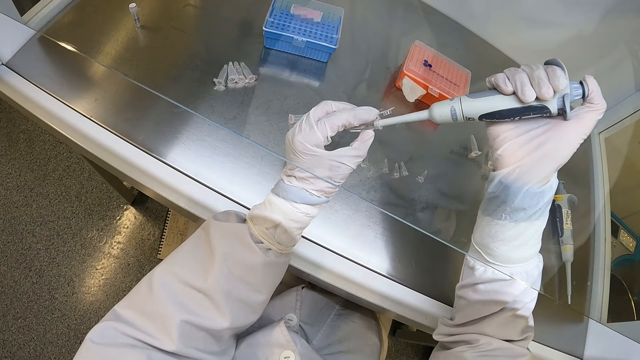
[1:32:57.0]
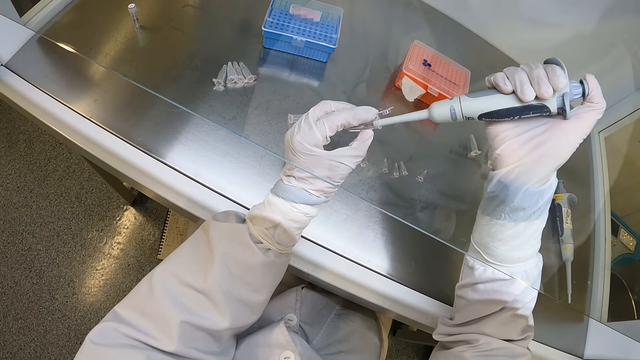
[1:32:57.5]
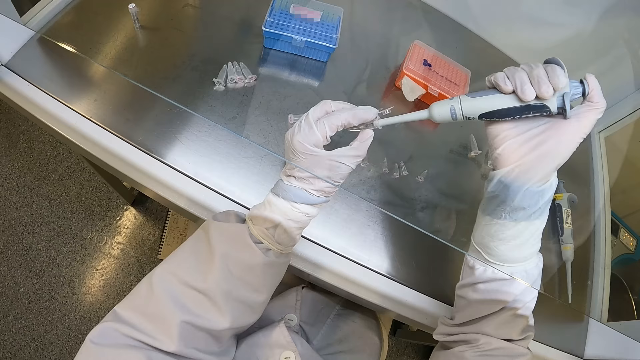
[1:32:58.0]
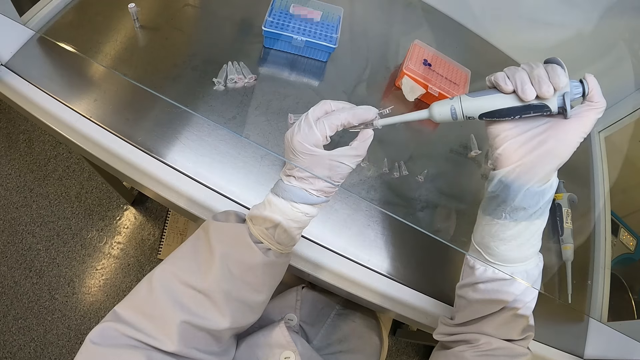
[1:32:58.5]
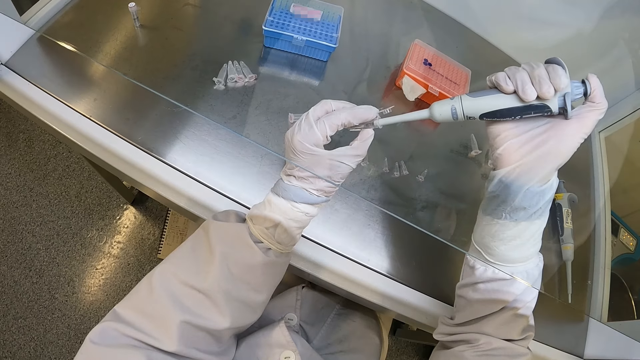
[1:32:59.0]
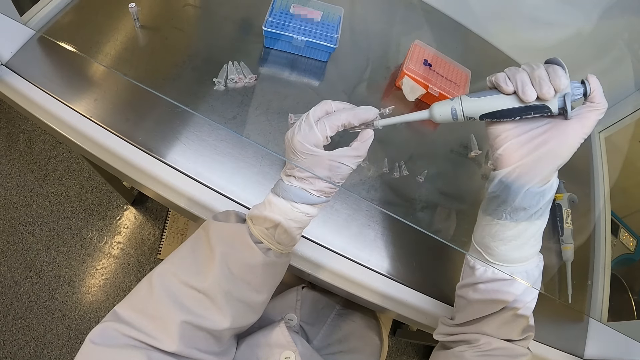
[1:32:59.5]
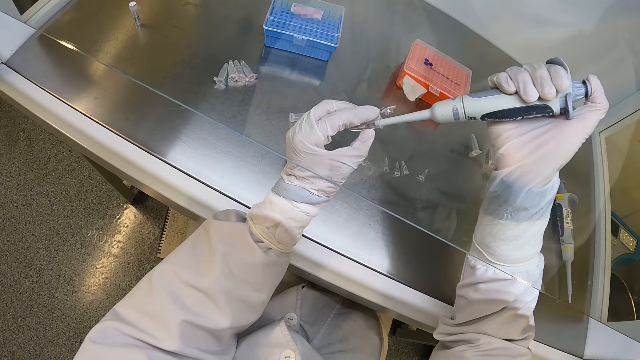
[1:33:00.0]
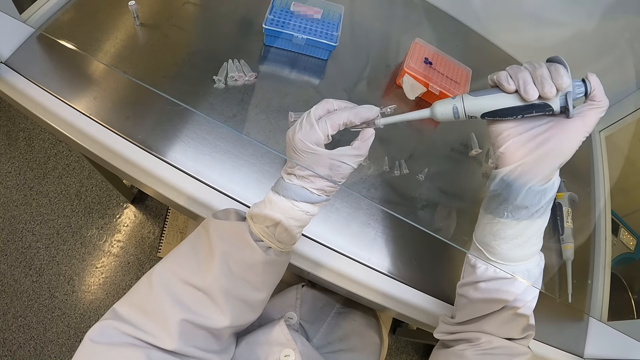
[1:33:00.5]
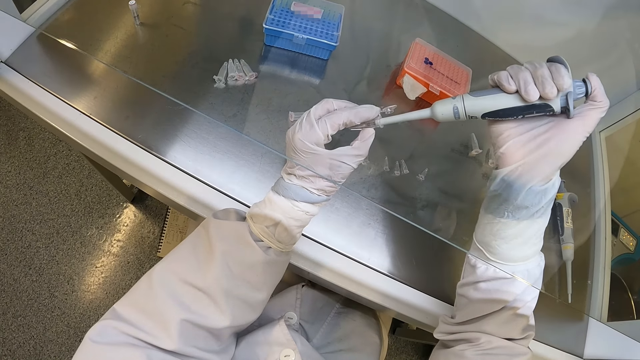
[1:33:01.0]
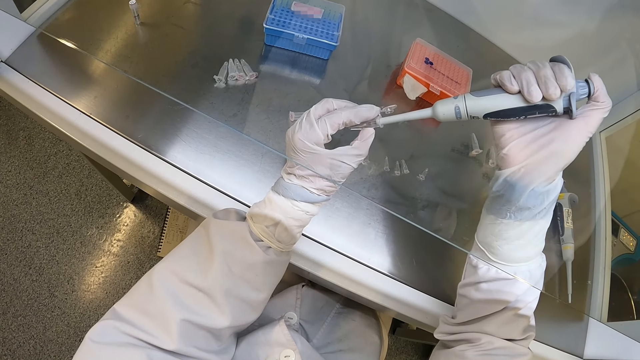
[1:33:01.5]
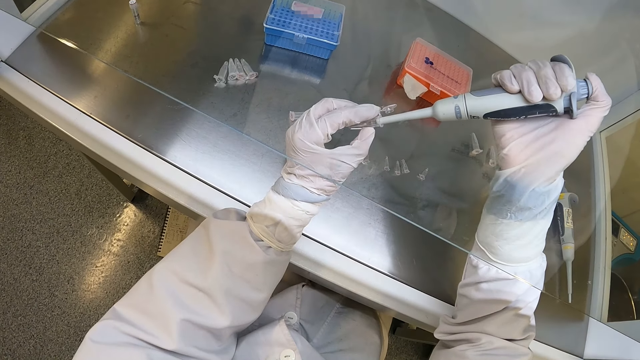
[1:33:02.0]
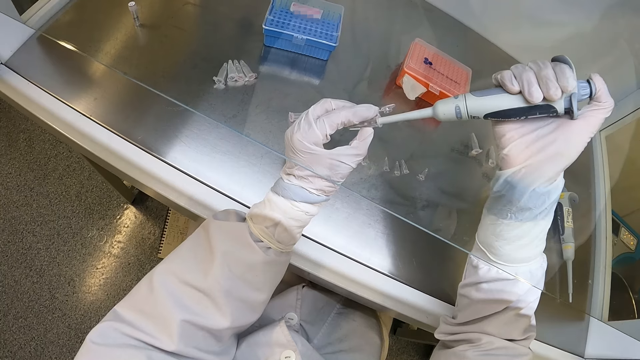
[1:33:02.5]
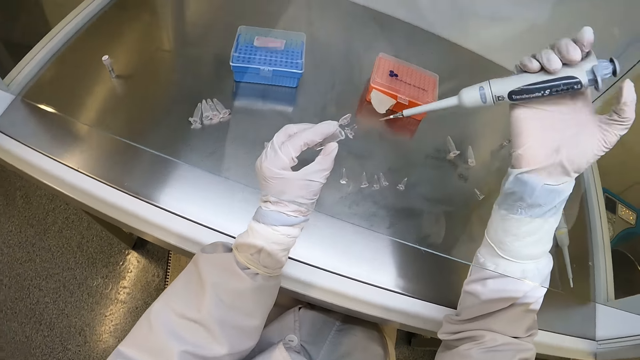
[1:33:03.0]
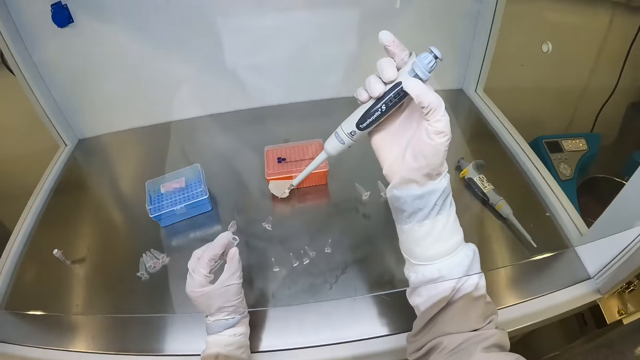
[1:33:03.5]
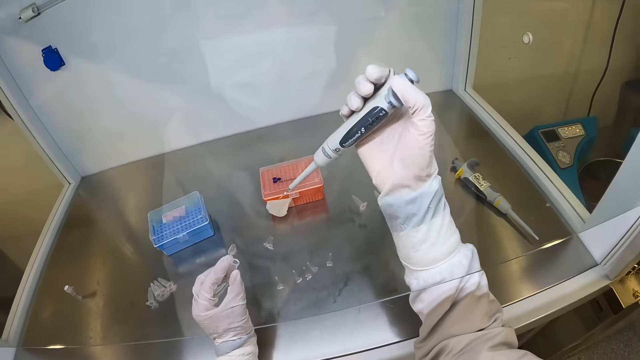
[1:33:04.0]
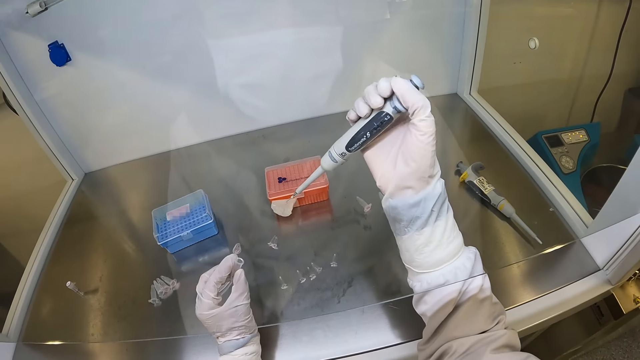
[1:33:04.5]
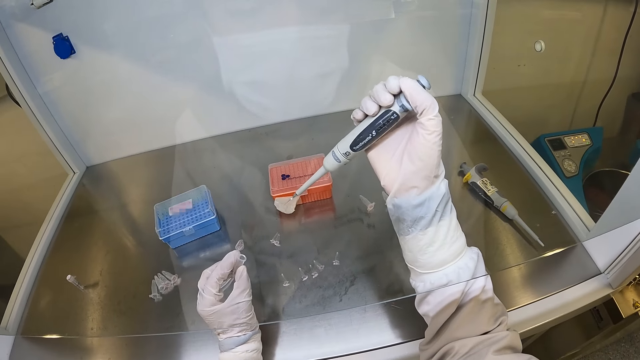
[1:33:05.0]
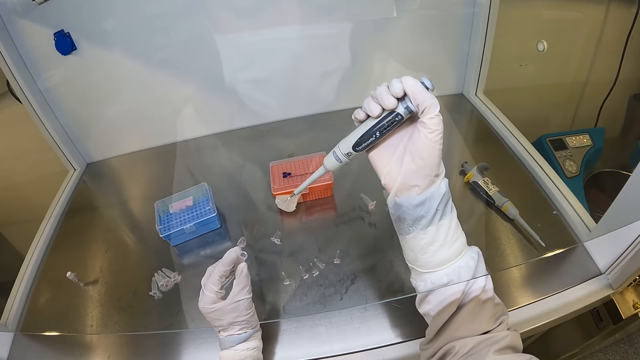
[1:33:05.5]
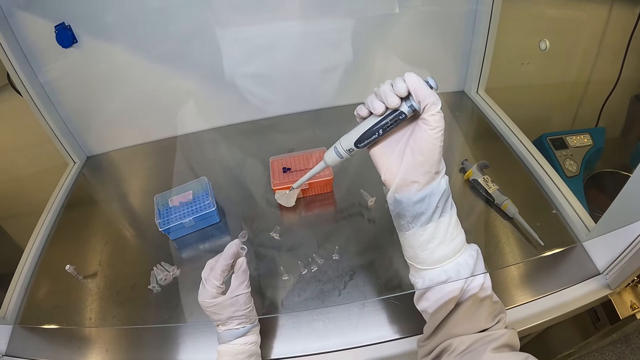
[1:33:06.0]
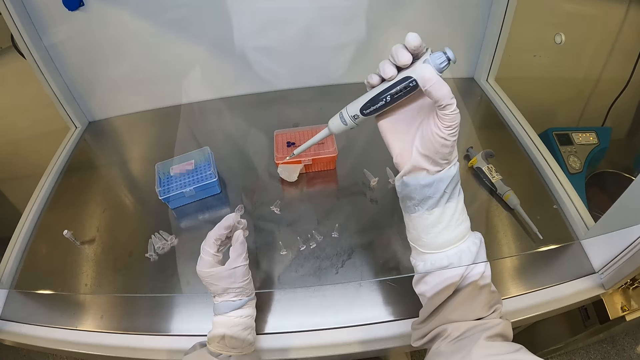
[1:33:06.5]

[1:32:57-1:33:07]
The camera wearer removes the pipette or micropipette in his right hand from the plastic container or microtube in his left hand. He holds the microtube. He adjusts the plunger of the pipette with his right hand. He holds the microtube again.

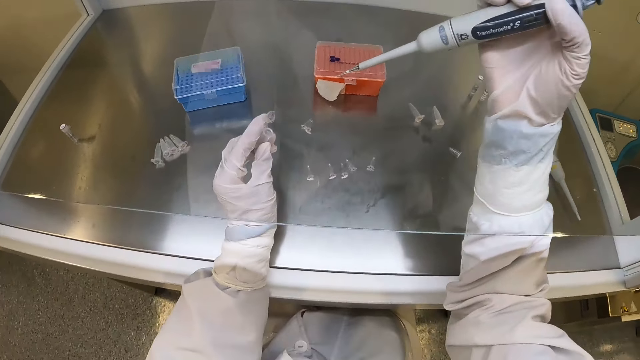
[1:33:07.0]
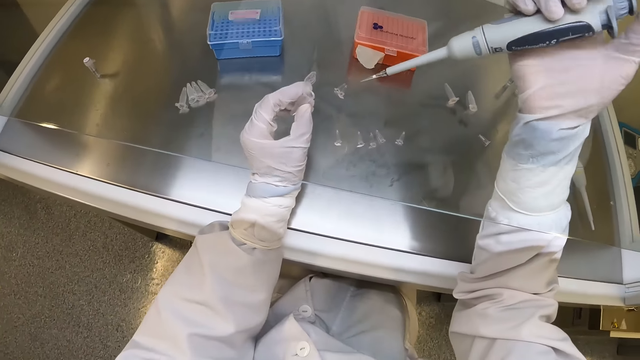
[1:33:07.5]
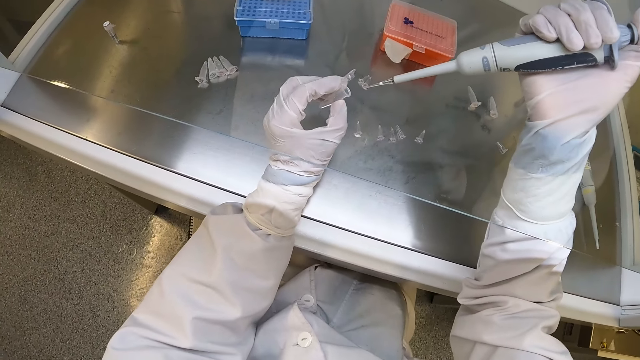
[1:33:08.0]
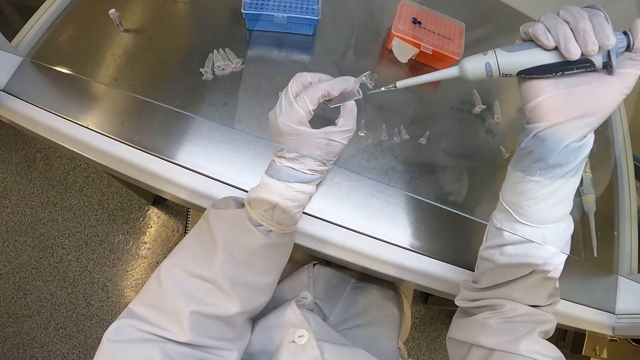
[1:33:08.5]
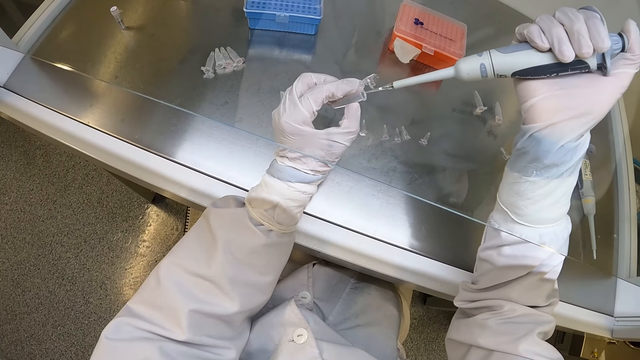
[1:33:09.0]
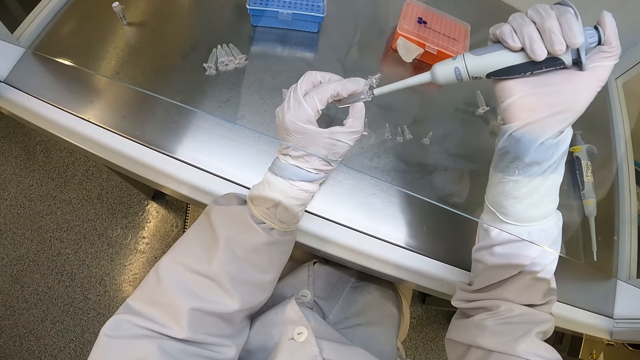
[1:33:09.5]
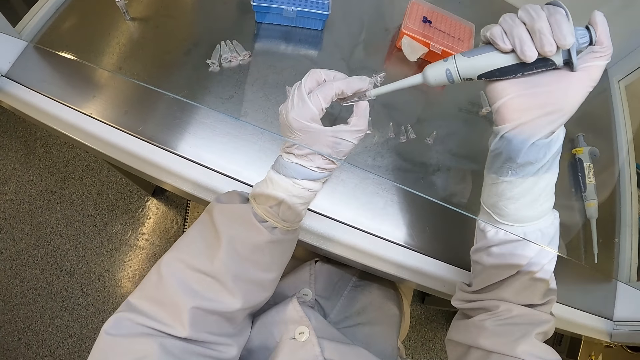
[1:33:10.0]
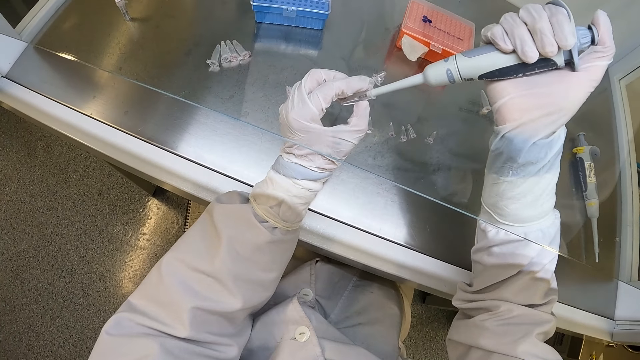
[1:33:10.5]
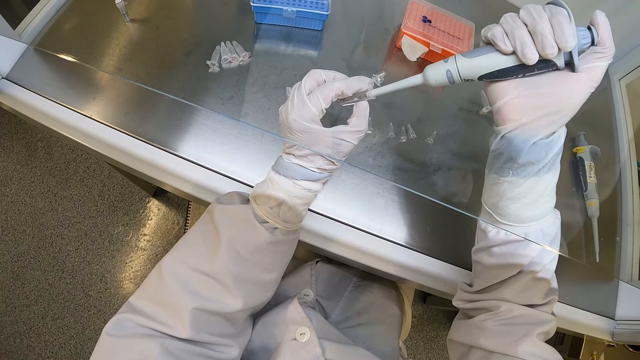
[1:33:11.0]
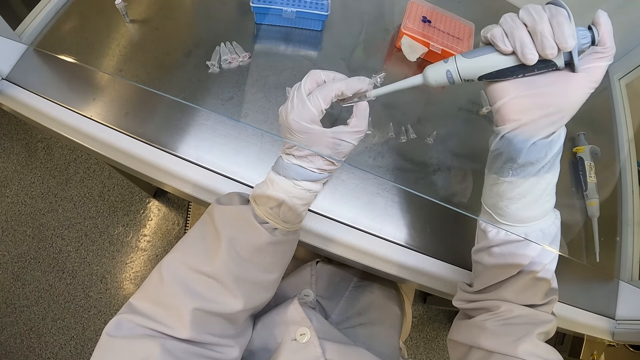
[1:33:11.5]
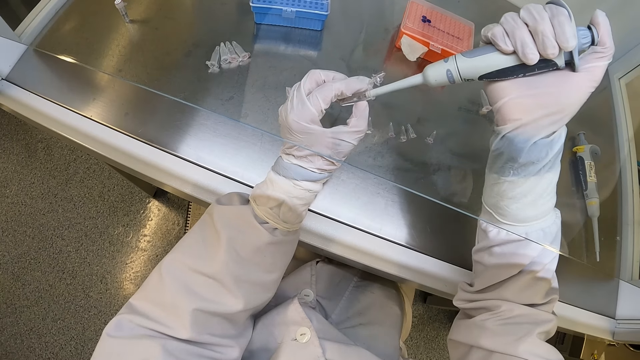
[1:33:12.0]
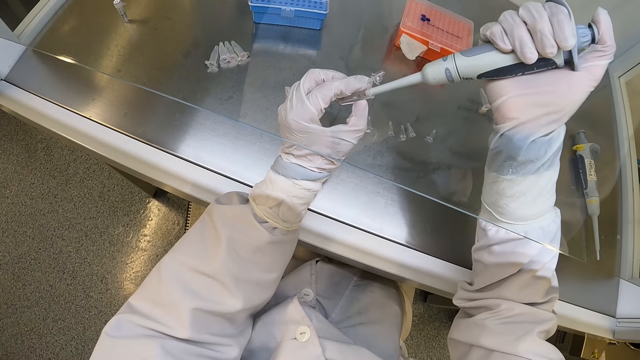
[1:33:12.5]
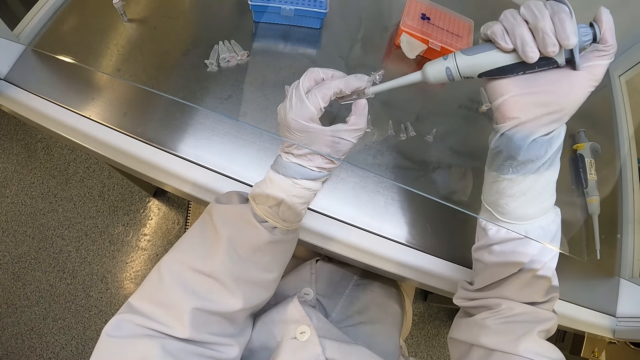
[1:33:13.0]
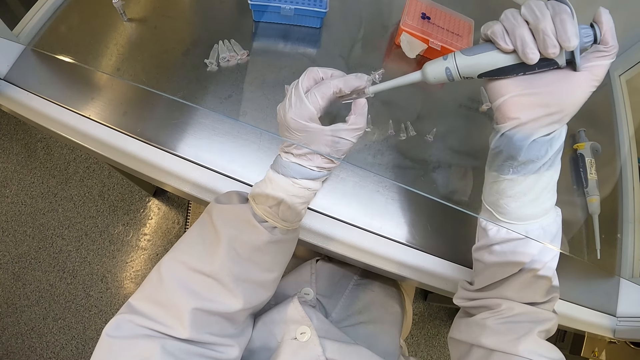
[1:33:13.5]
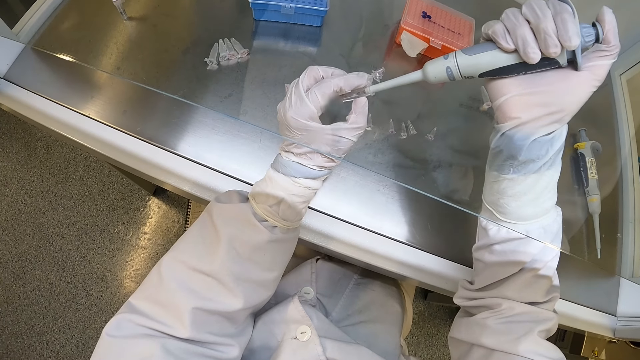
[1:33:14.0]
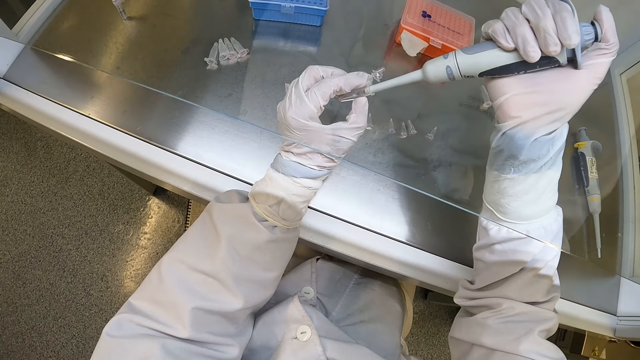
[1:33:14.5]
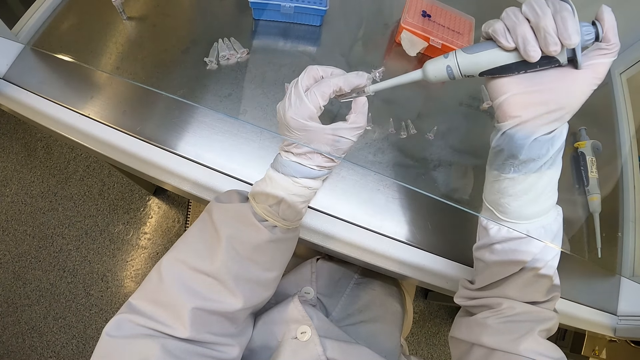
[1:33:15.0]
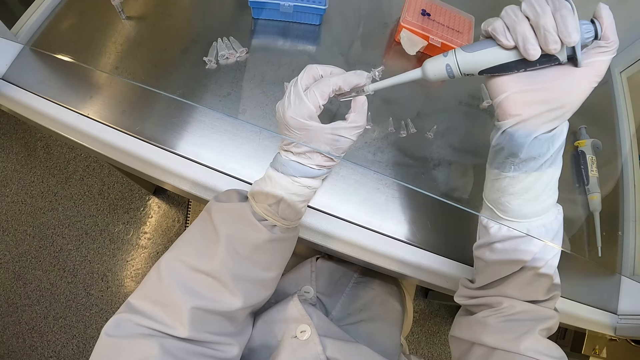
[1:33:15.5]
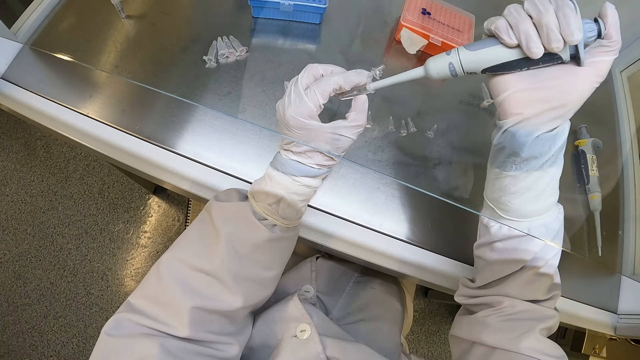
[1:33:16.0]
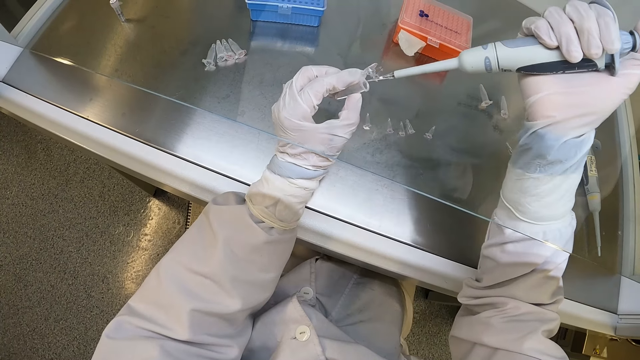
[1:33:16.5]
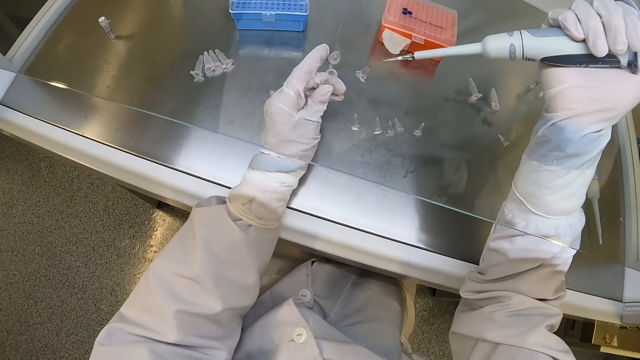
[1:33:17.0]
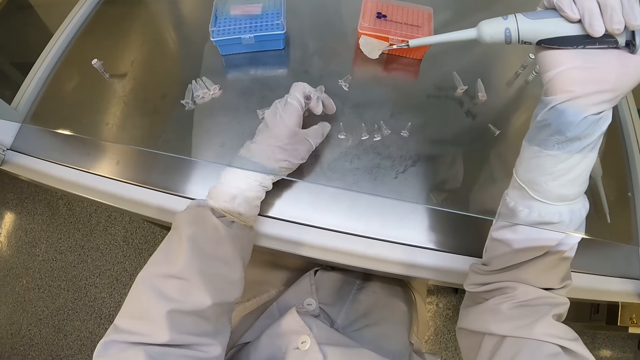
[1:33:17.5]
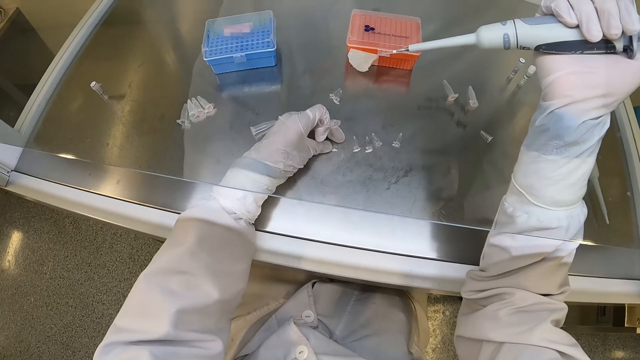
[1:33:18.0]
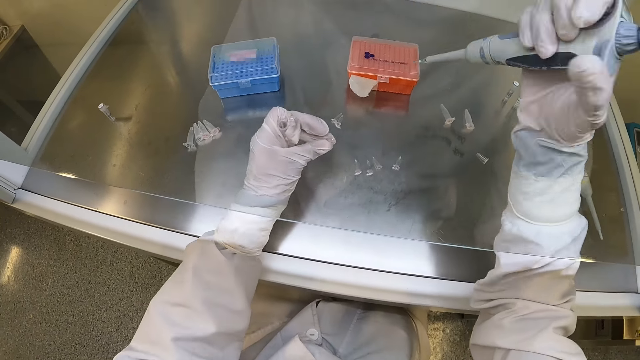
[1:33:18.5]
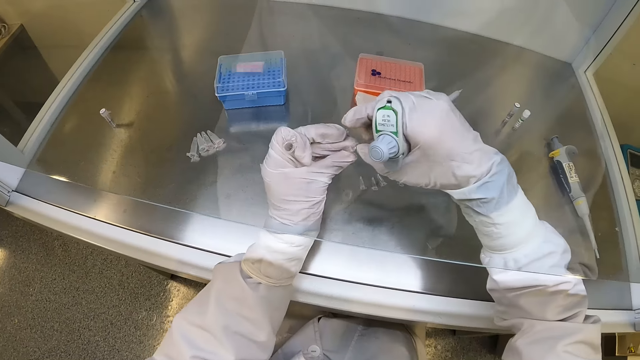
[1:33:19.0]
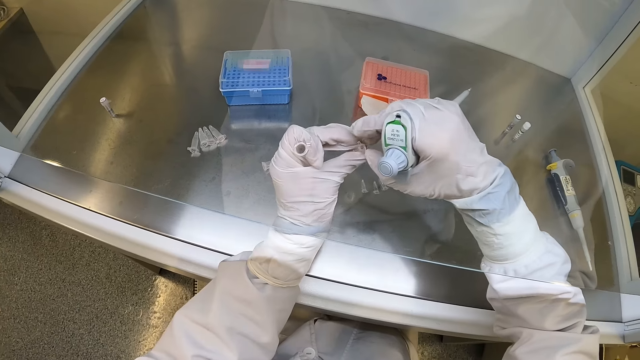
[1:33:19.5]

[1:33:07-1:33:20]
The camera wearer inserts the pipette or micropipette in his right hand into the small glass bottle or microtube in his left hand. He holds the microtube. He takes the liquid sample from the plastic container in his left hand with the pipette in his right hand. He pumps the micropipette and holds the microtube. He removes the pipette in his right hand from the plastic container in his left hand and holds the microtube. He holds the micropipette and the microtube. He picks up a plastic container or microtube from the table with his right hand. He holds the micropipette, opens the microtube and holds the microtube.
